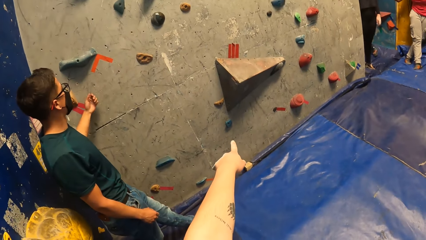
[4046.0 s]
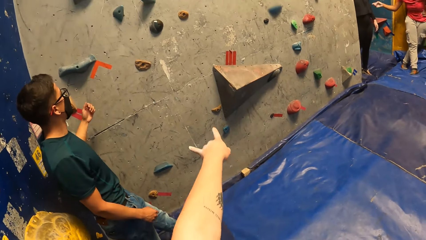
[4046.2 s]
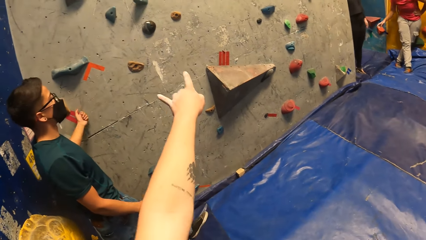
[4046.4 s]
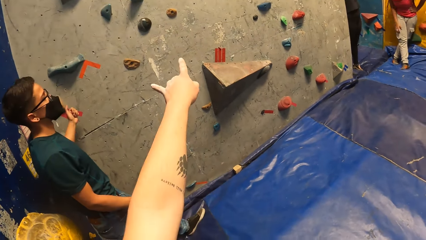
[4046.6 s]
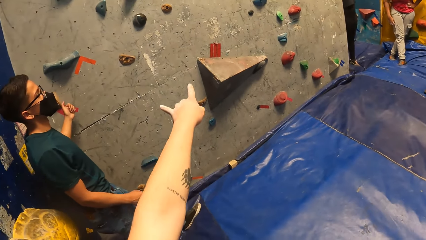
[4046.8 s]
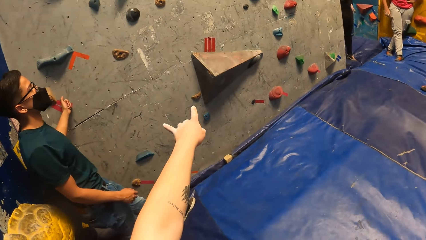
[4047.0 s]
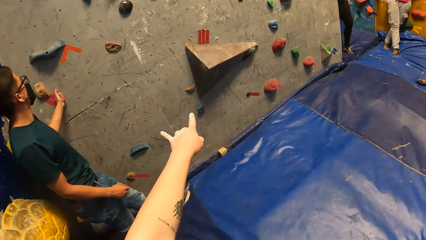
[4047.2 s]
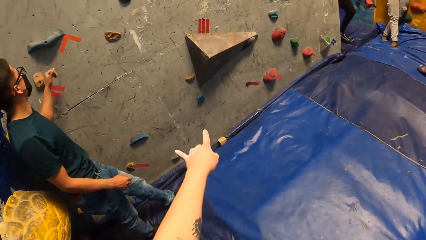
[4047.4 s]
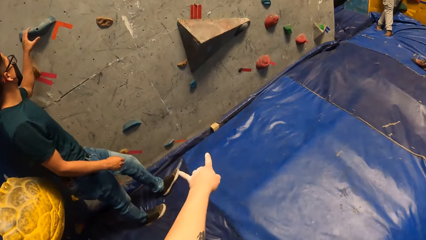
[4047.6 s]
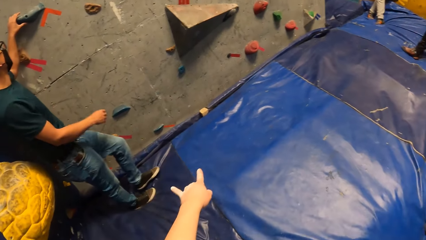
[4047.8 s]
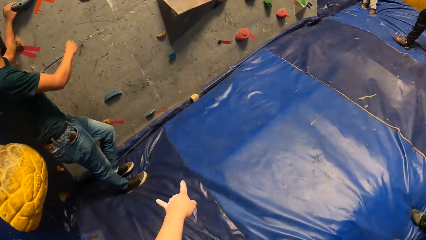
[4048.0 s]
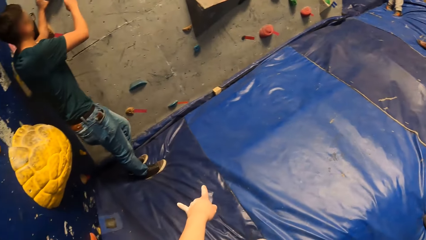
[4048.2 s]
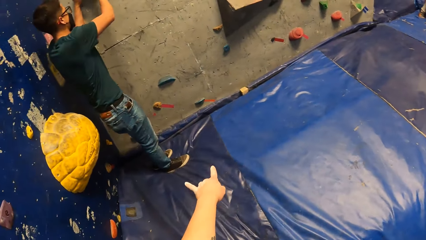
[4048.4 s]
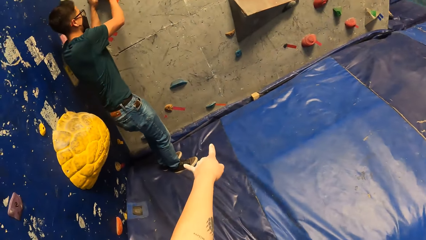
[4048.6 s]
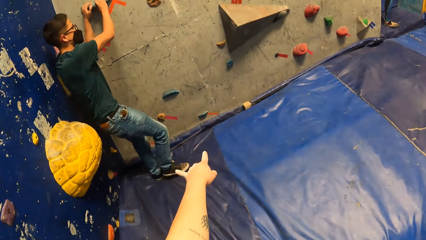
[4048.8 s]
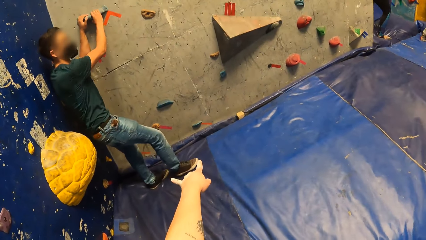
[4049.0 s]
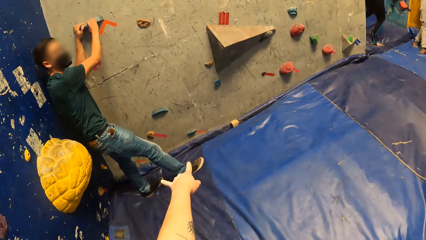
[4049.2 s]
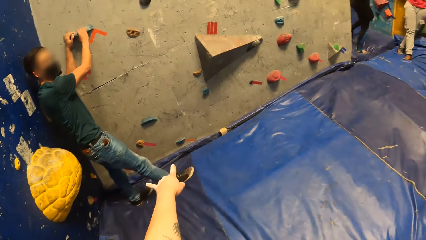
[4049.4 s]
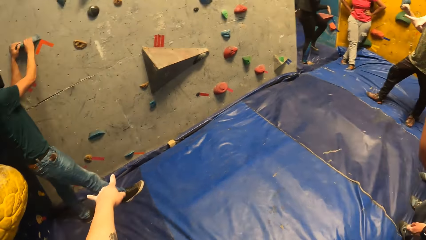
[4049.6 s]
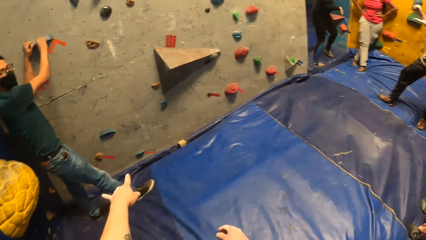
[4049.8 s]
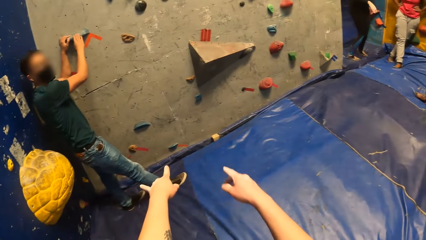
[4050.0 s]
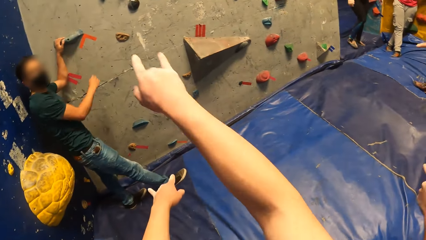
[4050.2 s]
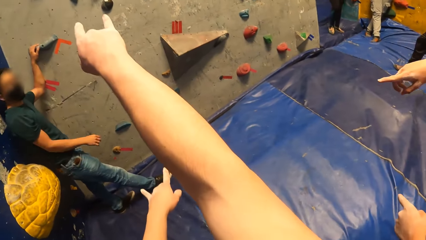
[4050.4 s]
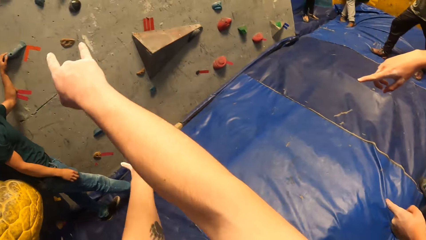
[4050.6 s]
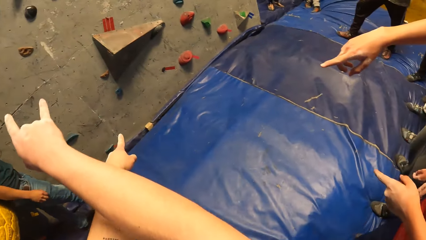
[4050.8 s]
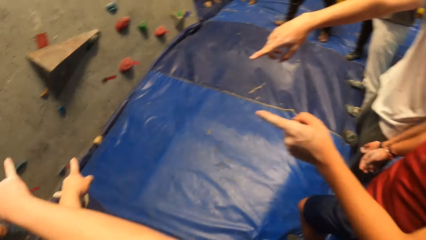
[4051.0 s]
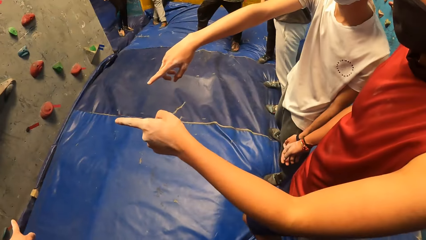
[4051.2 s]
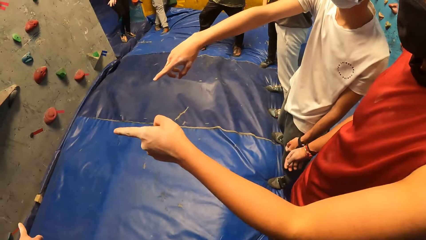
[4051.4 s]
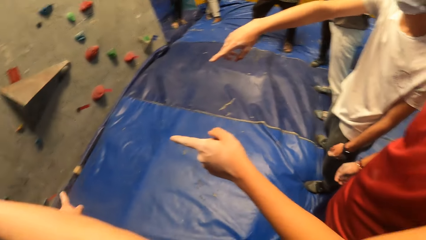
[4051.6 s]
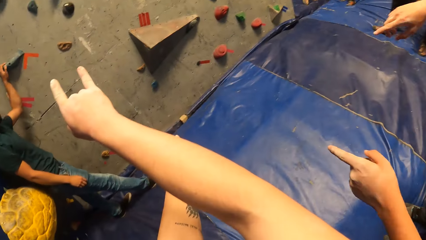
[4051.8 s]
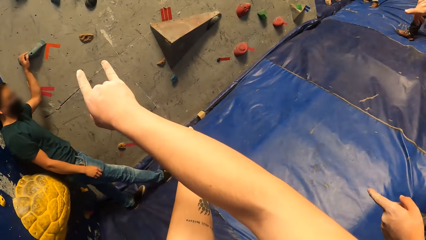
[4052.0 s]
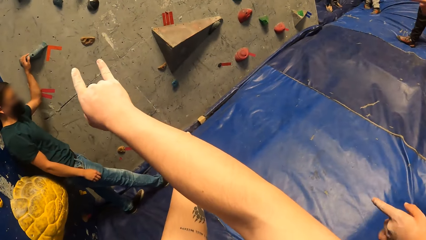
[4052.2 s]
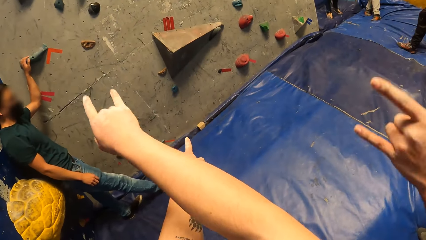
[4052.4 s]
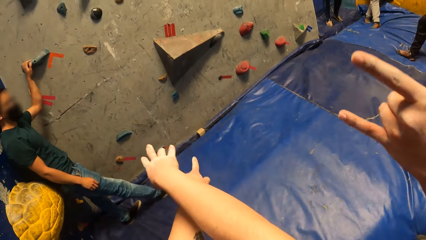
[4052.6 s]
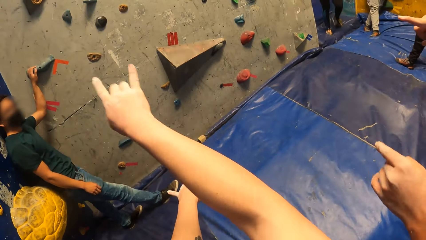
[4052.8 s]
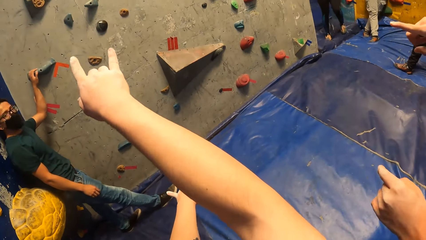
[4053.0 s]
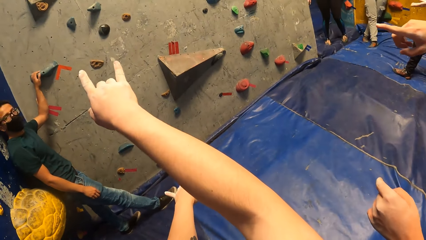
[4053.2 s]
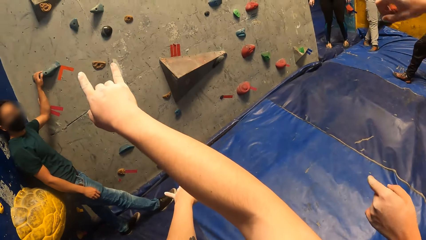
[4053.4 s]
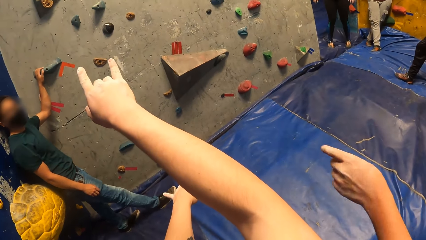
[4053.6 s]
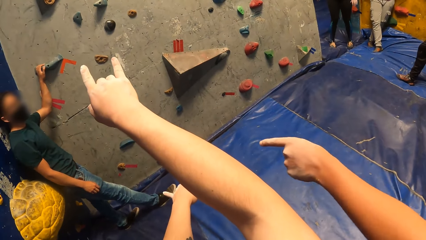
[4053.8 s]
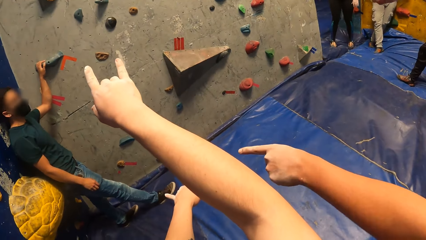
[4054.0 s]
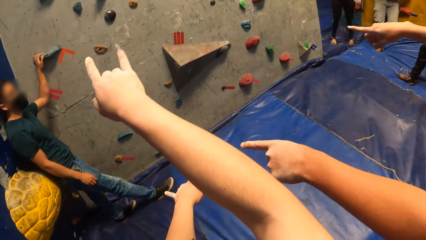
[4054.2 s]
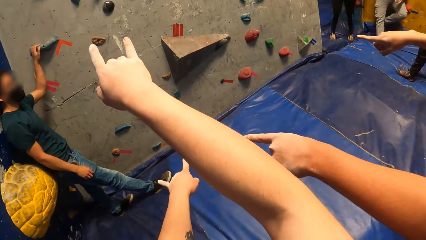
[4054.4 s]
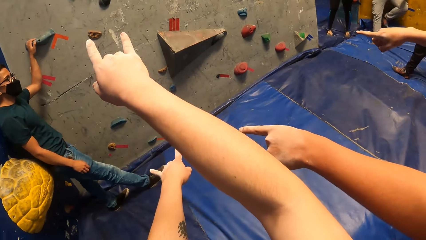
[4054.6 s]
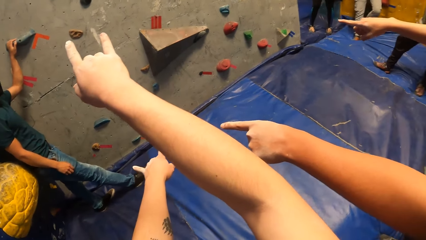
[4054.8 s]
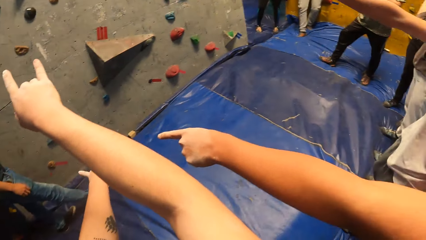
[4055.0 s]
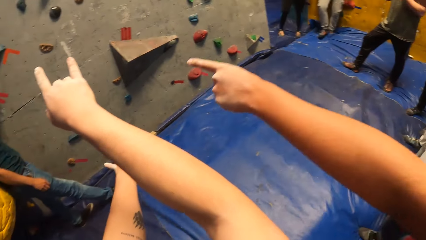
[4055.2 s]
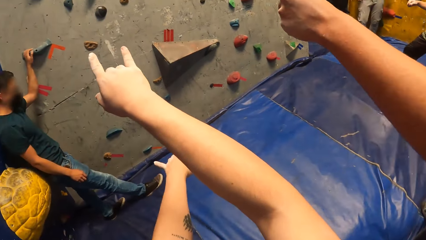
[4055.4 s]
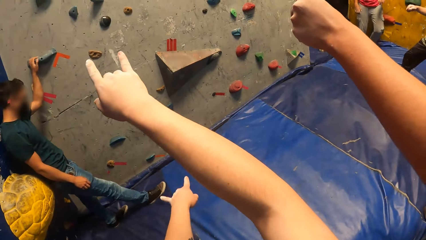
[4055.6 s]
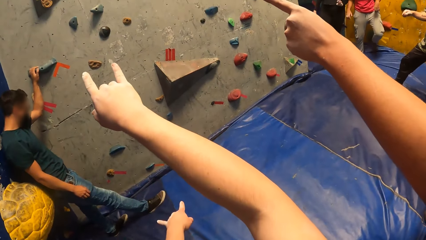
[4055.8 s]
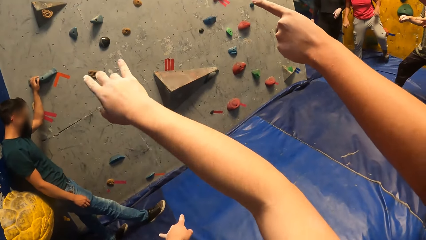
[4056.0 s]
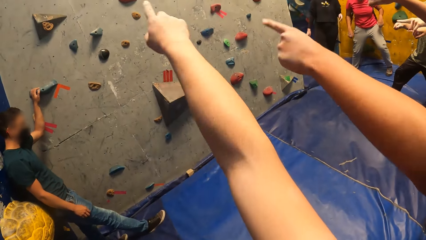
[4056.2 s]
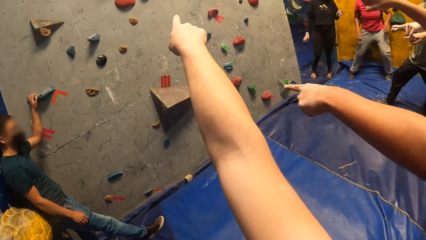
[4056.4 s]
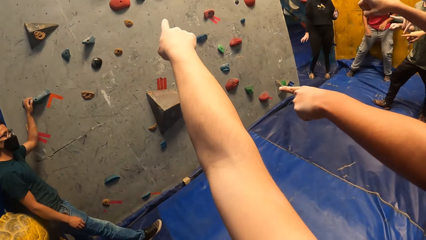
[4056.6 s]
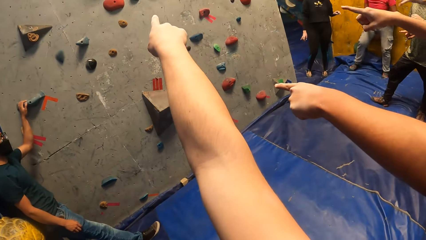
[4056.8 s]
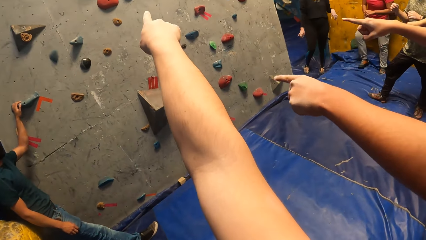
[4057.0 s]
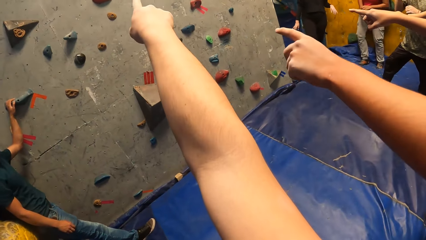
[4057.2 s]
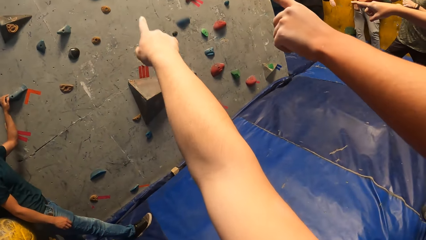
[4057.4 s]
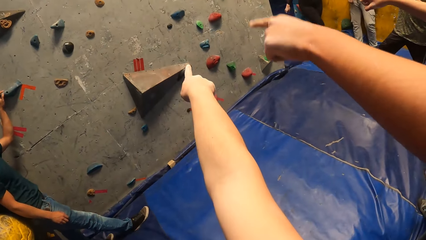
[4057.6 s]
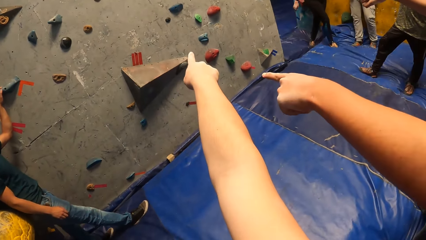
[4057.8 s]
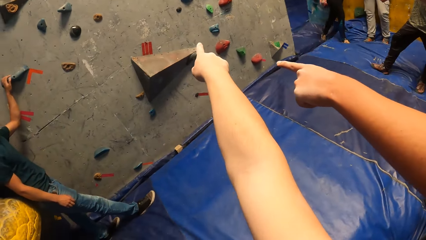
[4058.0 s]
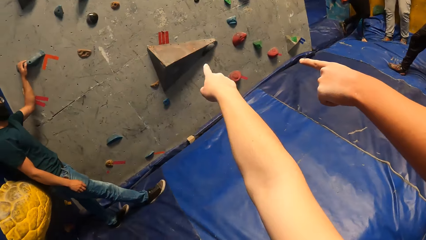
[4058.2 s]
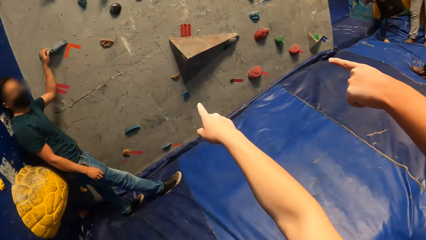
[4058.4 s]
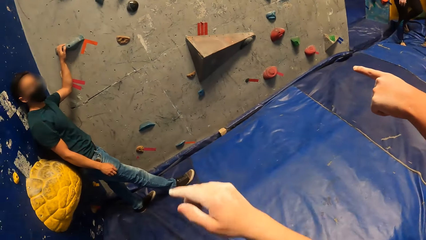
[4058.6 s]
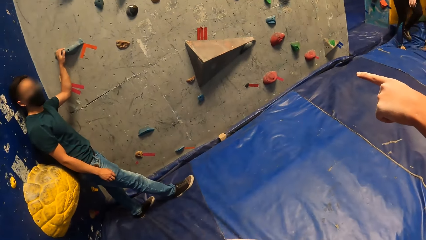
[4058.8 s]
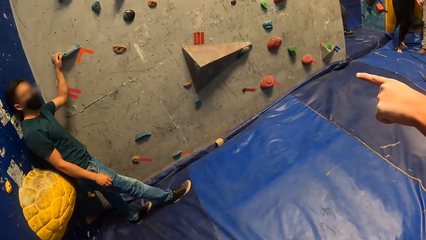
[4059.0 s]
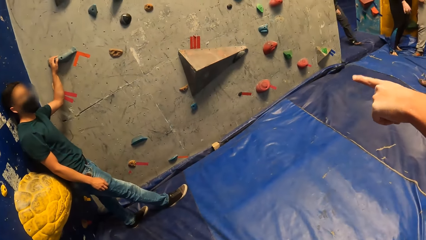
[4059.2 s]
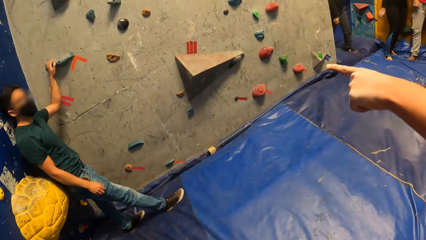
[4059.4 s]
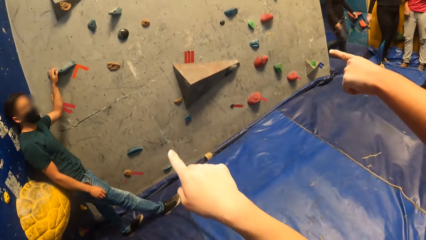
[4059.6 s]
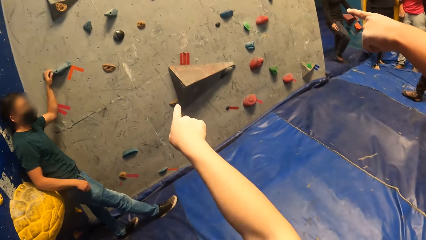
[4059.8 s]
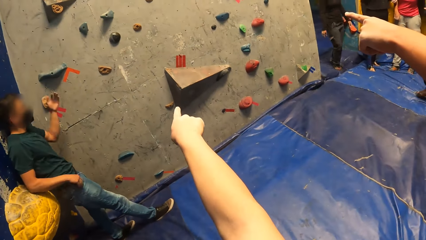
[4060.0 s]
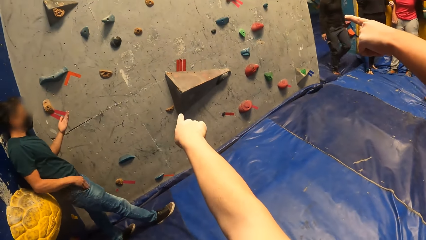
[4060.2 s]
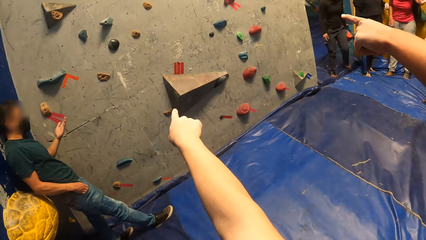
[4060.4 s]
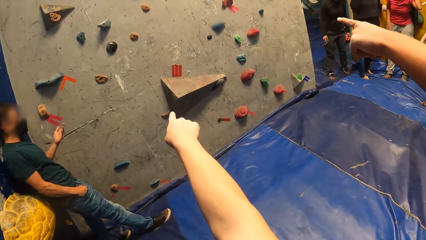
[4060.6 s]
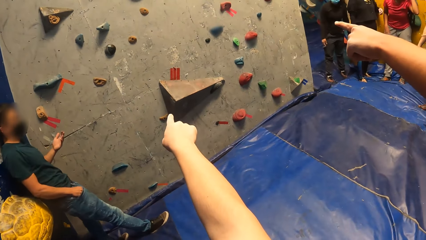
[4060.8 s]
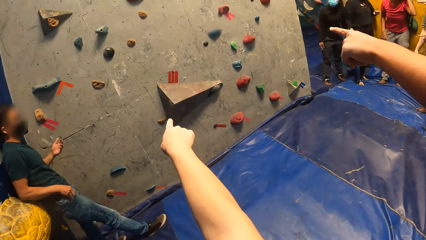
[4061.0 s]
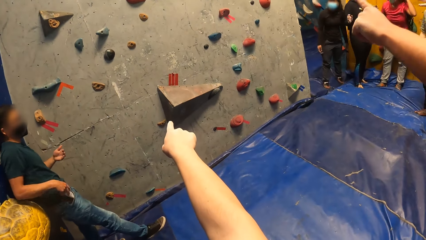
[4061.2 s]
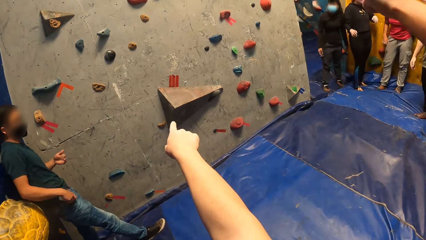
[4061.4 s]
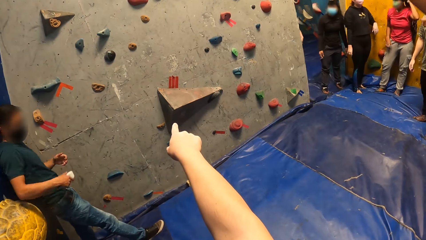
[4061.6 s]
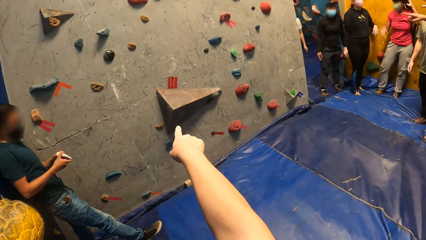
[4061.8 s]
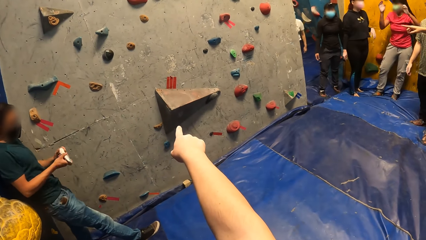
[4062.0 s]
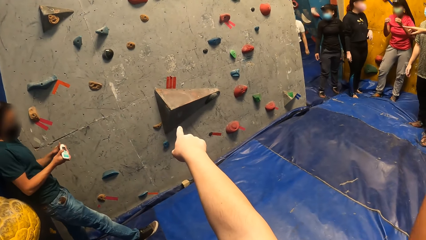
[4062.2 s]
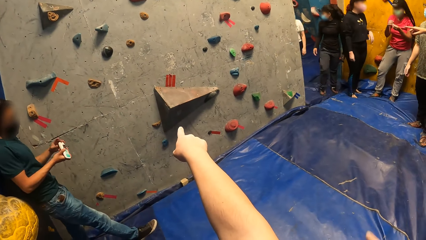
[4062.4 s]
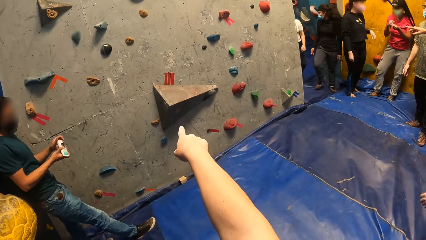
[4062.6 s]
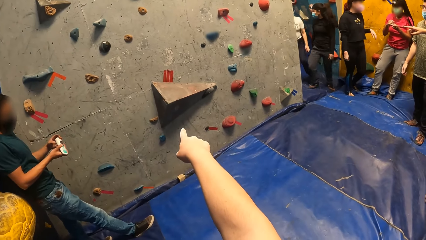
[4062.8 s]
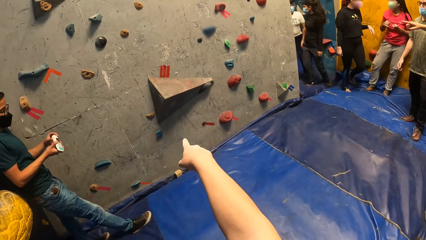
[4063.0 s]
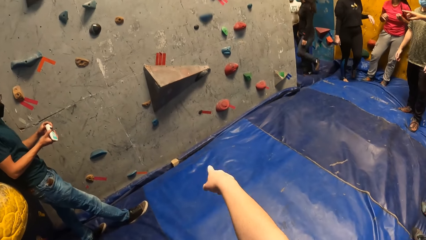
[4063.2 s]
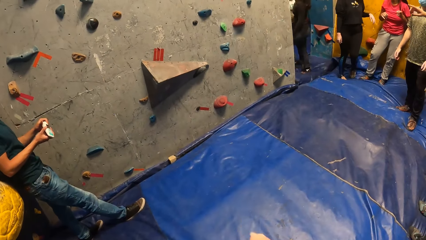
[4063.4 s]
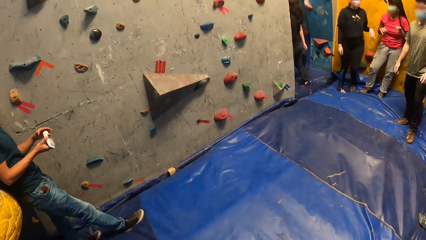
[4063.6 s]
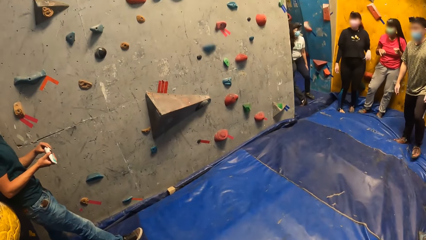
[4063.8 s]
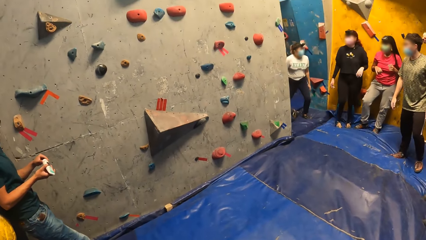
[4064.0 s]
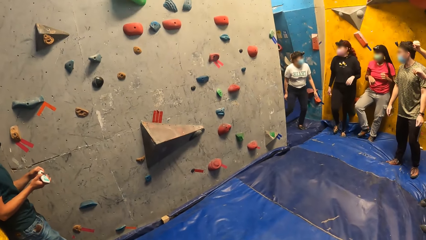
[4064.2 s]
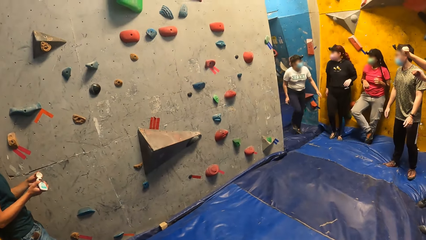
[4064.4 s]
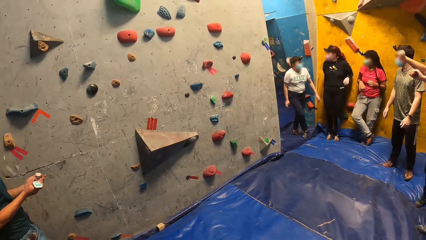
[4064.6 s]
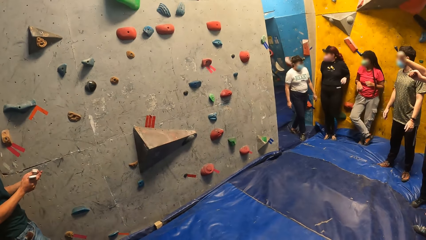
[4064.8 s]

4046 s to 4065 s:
A man knocks on the climb wall. The camera wearer points at the climb wall. The man holds on the step of the climb wall. A woman walks in the climb wall room. The camera wearer points up the climb wall. Another man points at the climb wall. A third man points at the climb wall. The camera wearer points up the climb wall. The second man points at the climb wall. The first man leans on the climb wall. The third man points at the climb wall. Another woman walks on the climb wall room floor. She leans on the climb wall. The third man points at the climb wall. The second man points at the climb wall. The camera wearer points up the climb wall. The first woman walks in the climb wall room. A third woman walks to the climb wall room entrance. The second man points at the climb wall. The camera wearer points up the climb wall. The second woman converses with the first woman. The camera wearer points up the climb wall. The third woman walks away from the climb wall room entrance. The camera wearer looks around the room.
